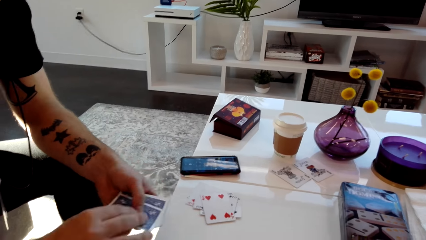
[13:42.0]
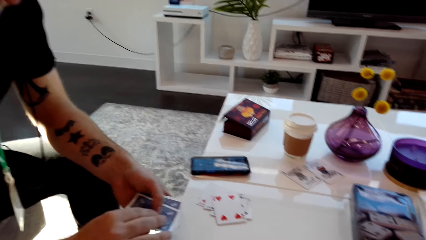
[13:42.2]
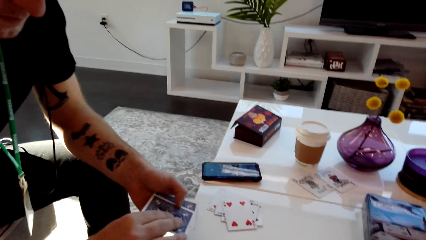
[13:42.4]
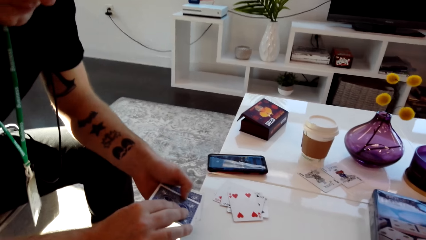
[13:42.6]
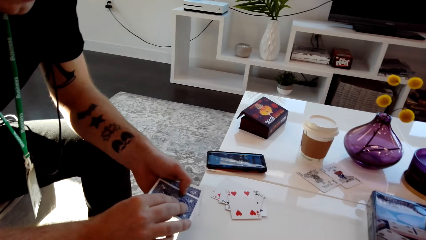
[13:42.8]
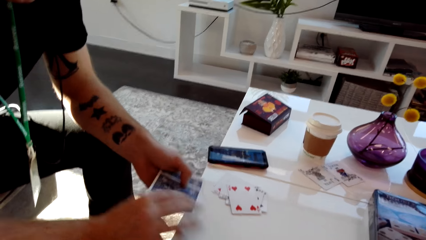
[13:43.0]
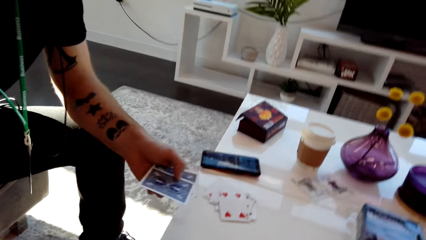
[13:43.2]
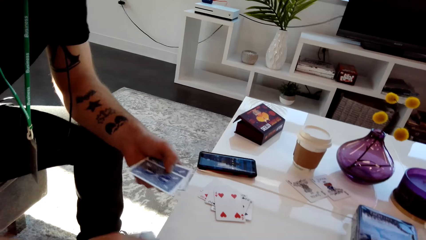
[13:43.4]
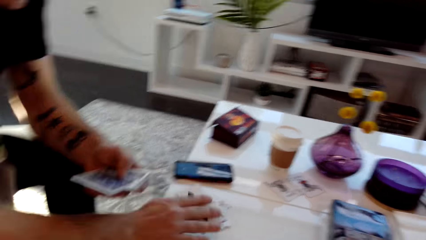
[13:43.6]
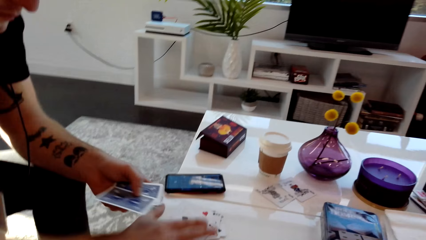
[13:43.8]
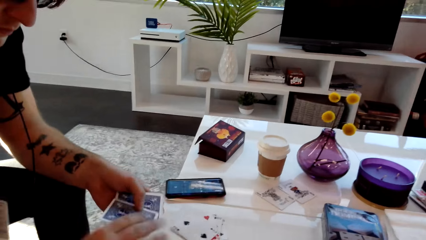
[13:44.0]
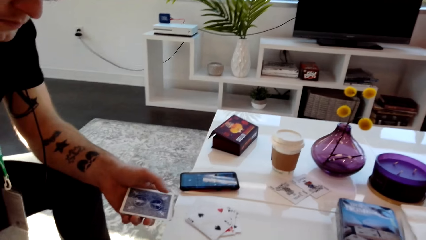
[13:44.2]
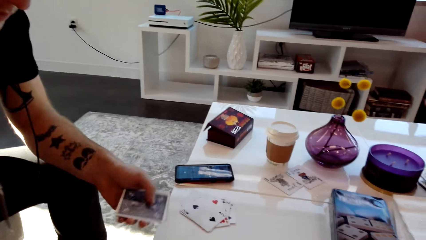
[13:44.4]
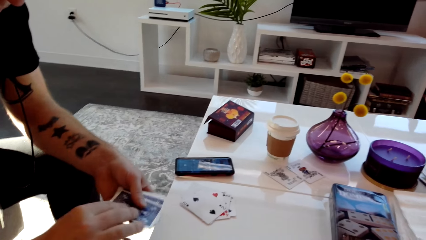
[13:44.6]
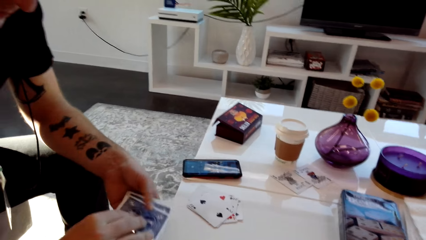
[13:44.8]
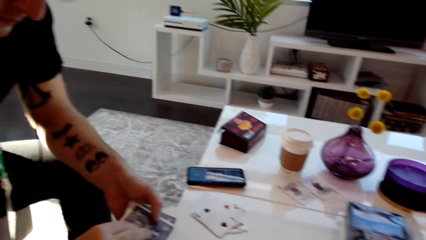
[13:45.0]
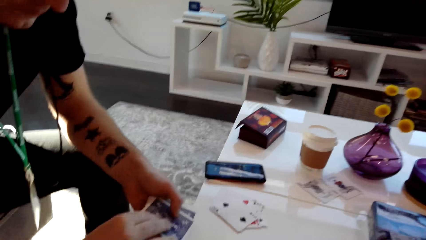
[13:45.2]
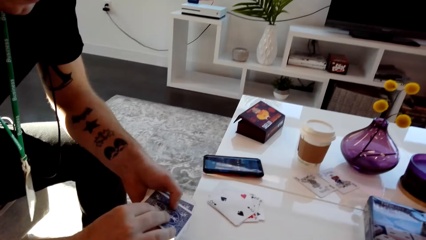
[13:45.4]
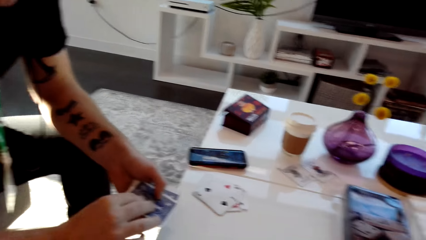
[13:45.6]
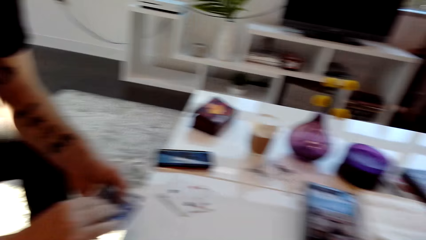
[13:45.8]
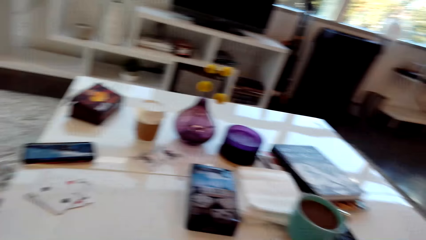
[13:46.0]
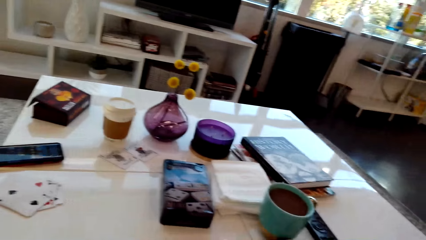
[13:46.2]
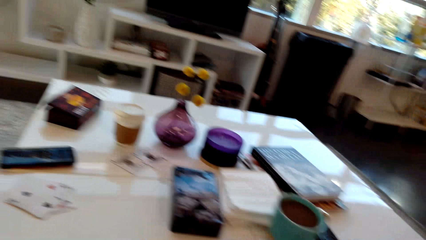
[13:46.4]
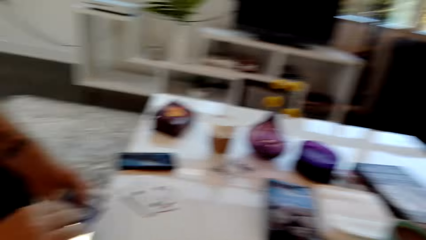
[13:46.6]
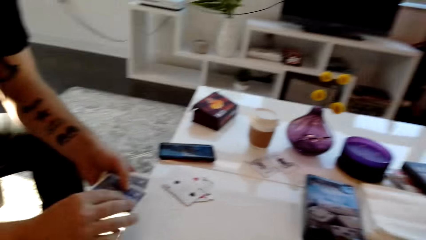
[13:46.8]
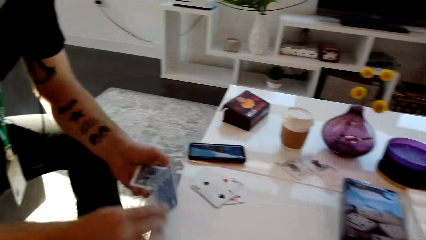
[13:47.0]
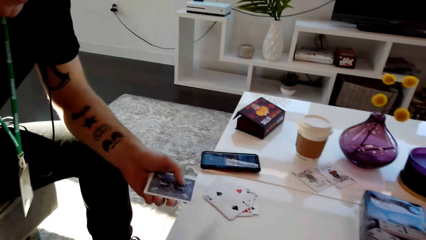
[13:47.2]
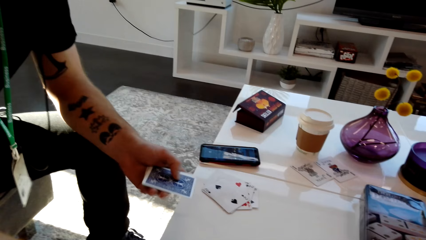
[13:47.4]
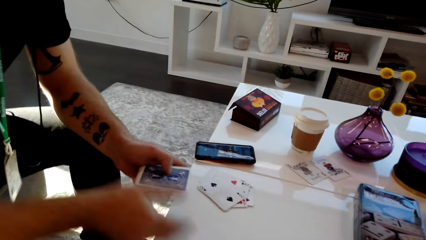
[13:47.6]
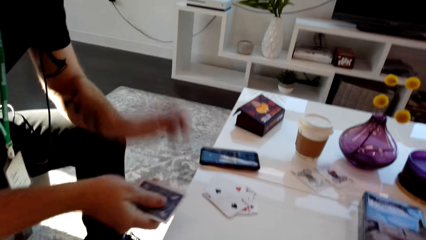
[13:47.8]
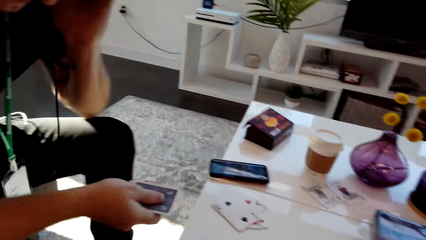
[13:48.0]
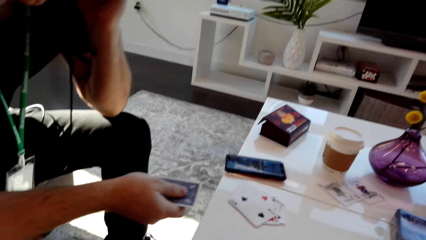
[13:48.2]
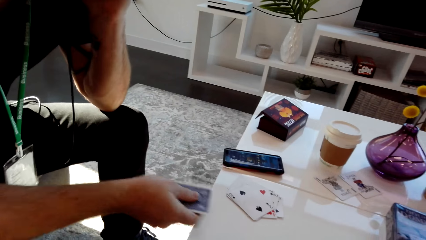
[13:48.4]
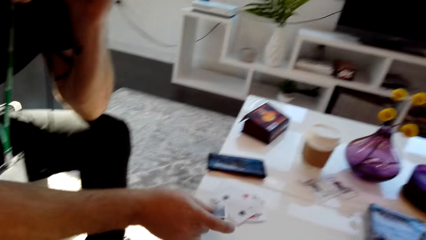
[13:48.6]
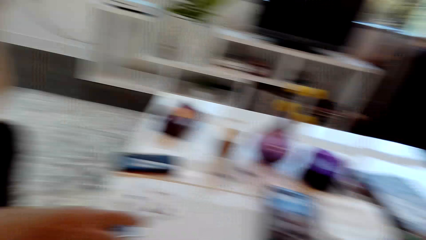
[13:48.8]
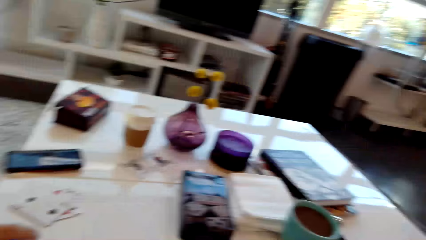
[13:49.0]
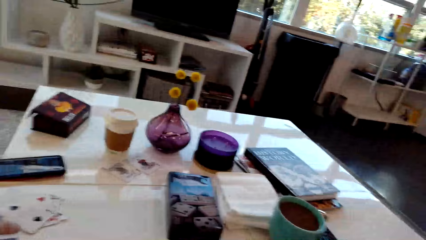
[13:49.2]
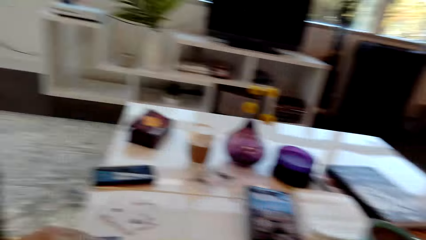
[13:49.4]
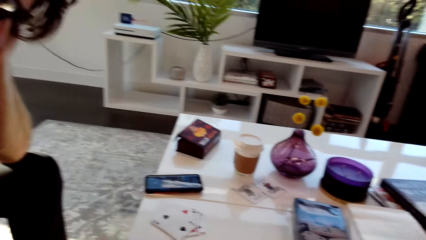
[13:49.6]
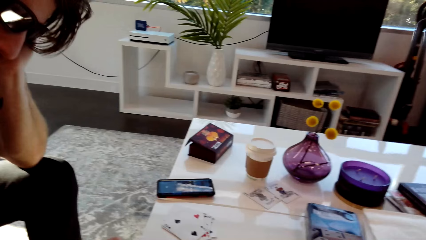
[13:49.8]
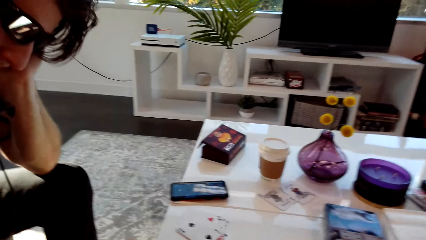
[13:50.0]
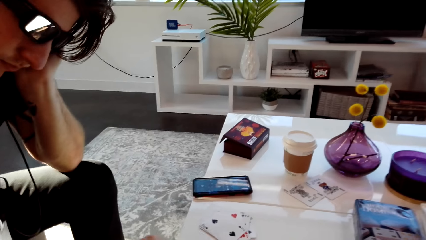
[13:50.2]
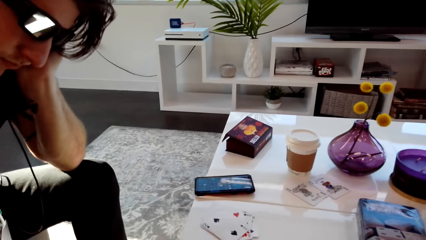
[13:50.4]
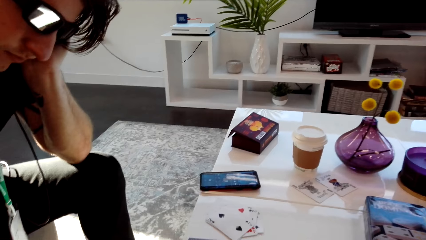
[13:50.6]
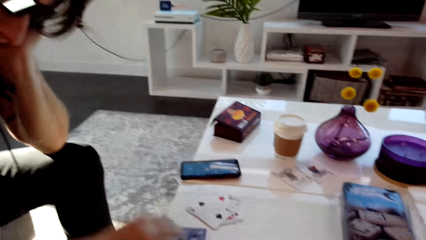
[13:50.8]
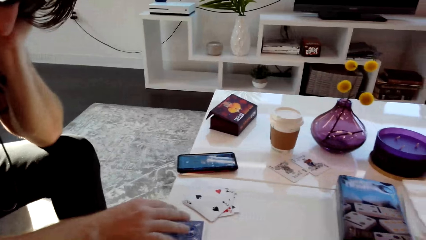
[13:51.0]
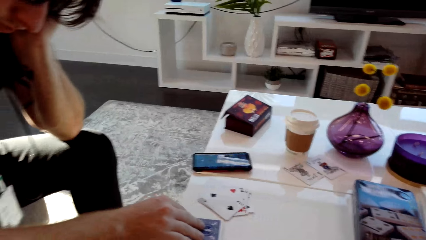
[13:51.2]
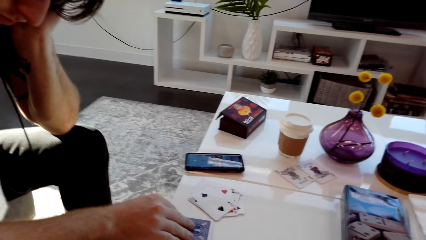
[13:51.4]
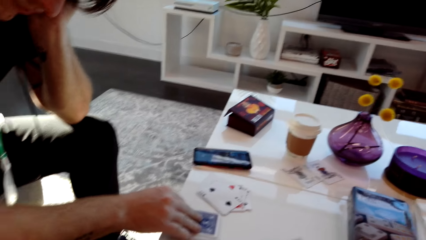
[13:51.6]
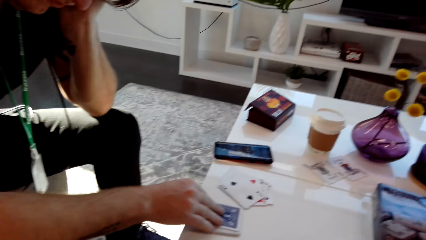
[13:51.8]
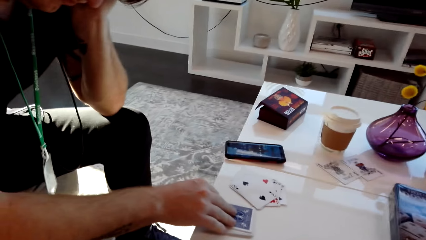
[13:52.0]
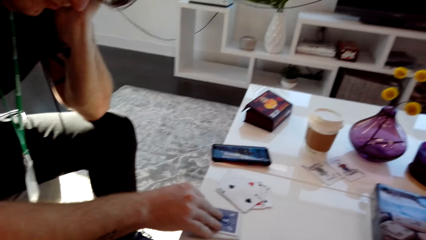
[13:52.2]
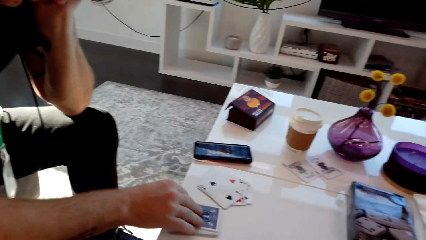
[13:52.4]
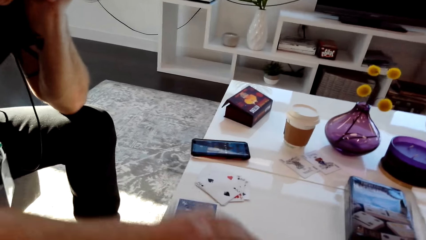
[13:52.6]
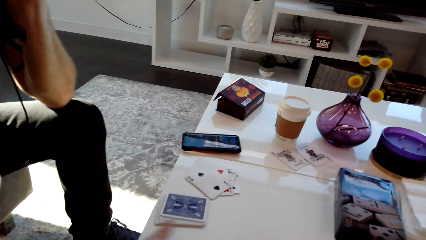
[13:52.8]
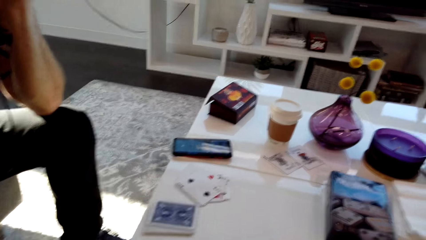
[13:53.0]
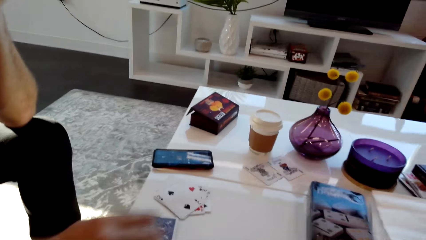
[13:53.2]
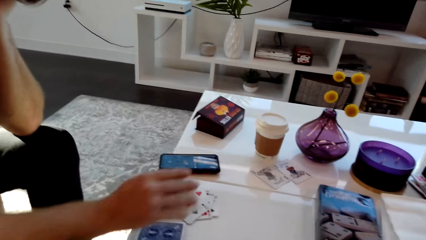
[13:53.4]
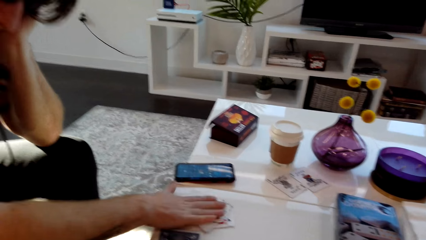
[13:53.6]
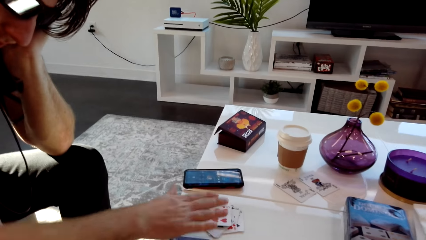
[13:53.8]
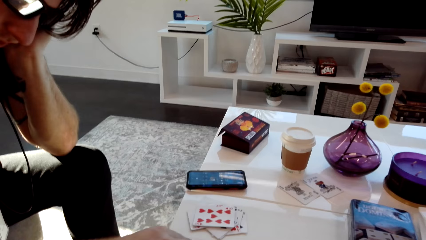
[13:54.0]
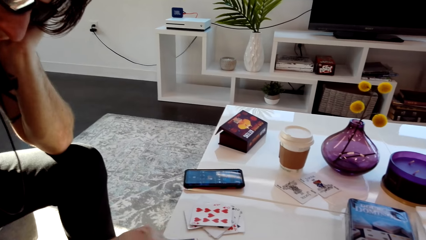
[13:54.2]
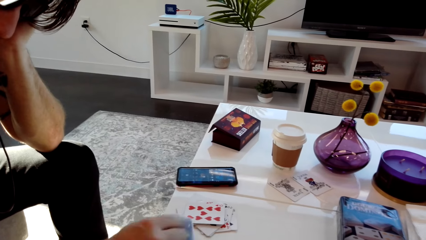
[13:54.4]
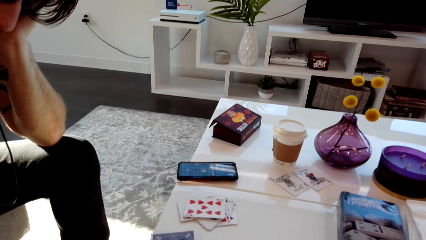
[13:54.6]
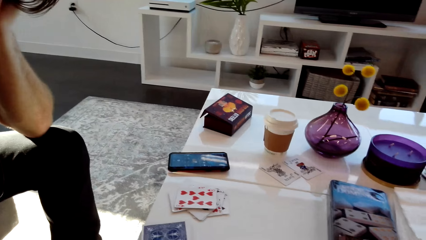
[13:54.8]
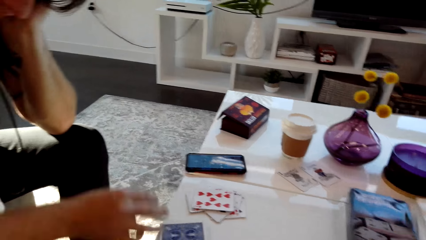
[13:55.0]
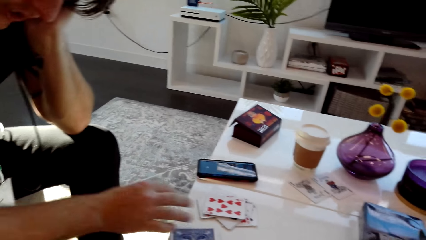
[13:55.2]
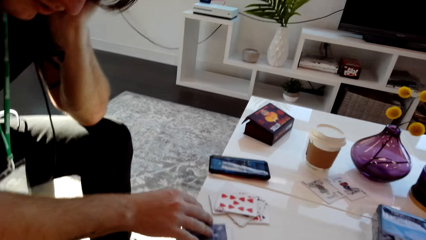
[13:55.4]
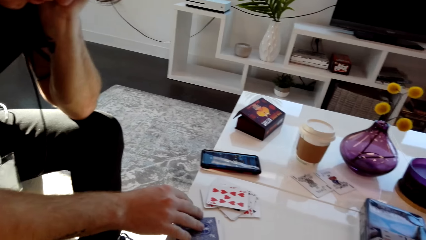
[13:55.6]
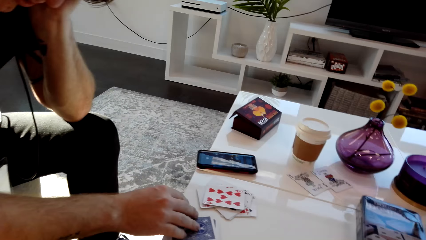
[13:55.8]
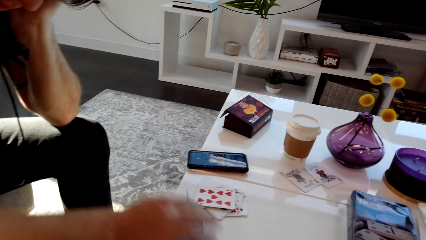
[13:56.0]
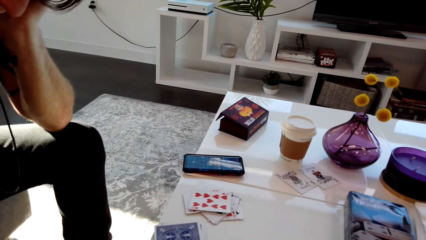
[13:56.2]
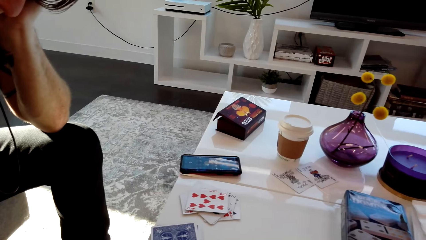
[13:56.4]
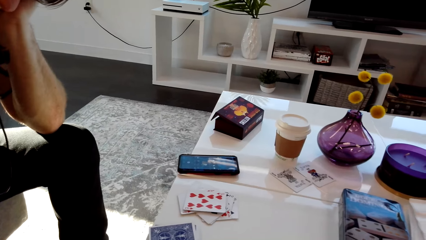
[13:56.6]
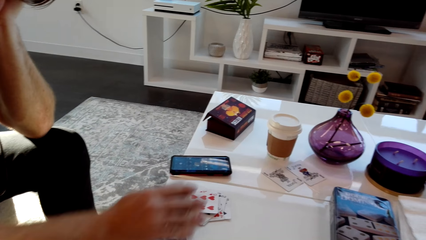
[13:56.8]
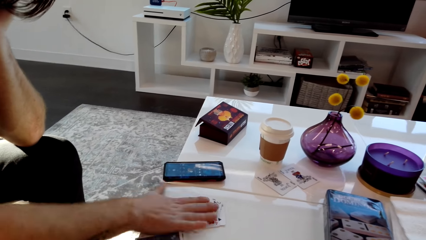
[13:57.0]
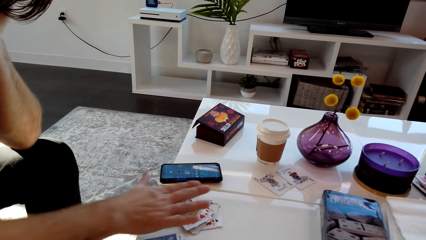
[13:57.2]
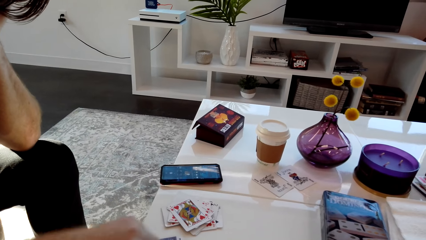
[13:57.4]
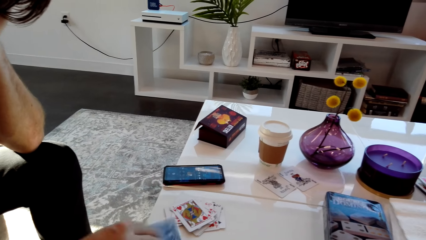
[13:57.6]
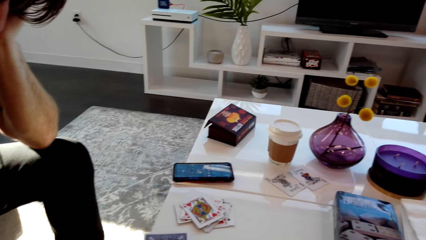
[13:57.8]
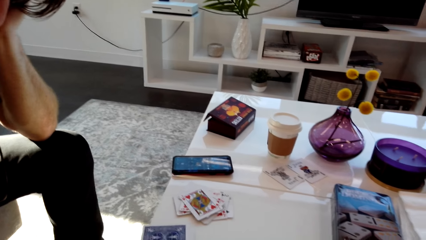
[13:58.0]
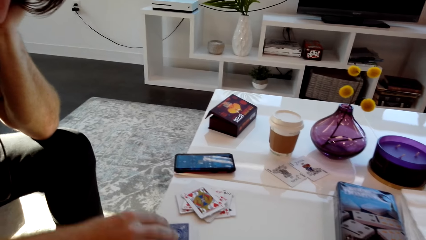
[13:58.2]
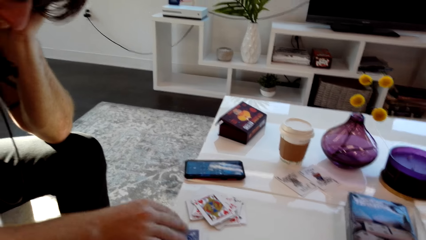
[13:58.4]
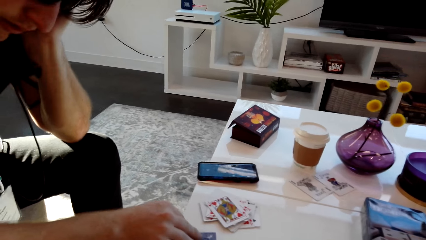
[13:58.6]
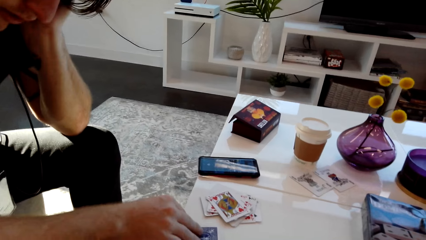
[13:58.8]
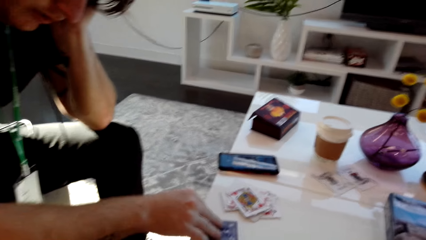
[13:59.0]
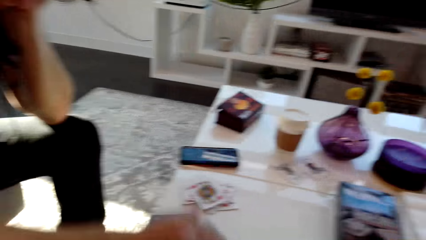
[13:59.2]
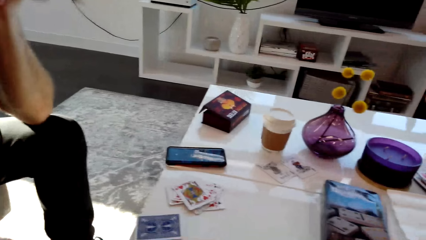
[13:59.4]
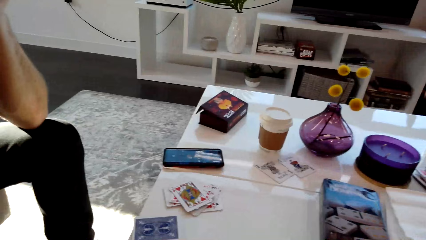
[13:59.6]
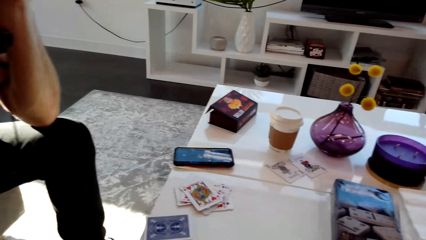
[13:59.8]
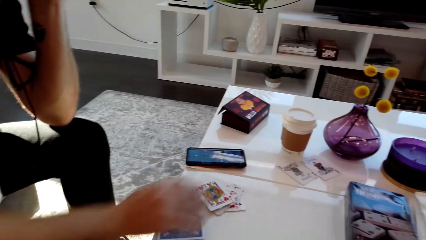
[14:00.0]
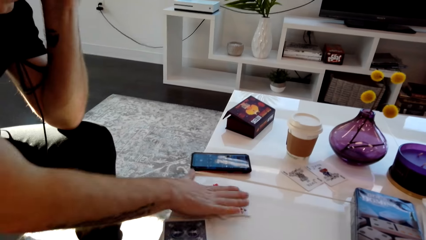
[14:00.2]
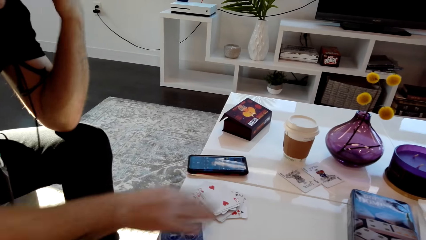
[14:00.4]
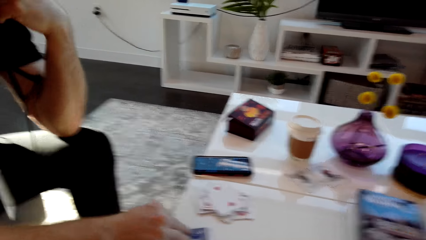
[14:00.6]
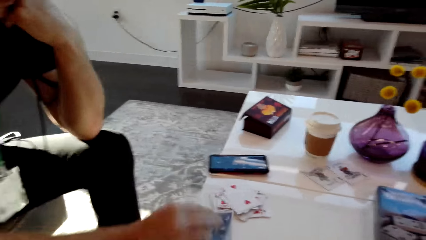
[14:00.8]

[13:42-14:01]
A man places the playing card on the table. The man places the playing card on other cards on the table. The man places the playing card on the table. The camera wearer looks right. Another man drops a card. The other man touches his ear and places the cards on the table. The camera wearer looks right. They look at the other man. The other man holds the card, moves the card, collects the cards on the table and drops the card. The other man drops the card again. The camera wearer grabs the card. The other man drops the card, grabs the card and drops the card.
